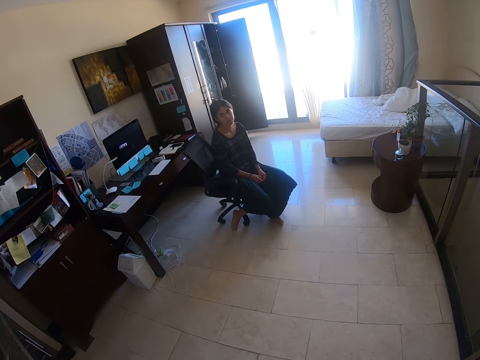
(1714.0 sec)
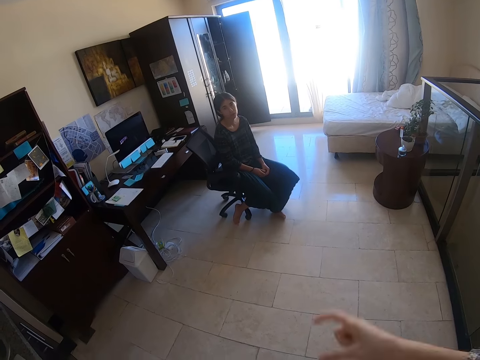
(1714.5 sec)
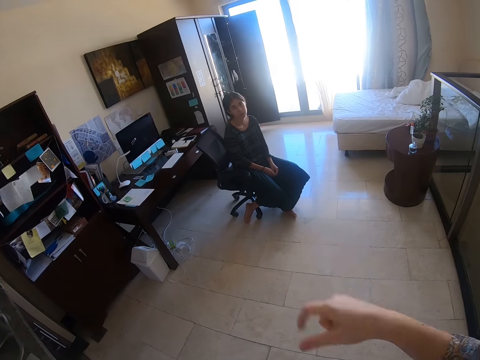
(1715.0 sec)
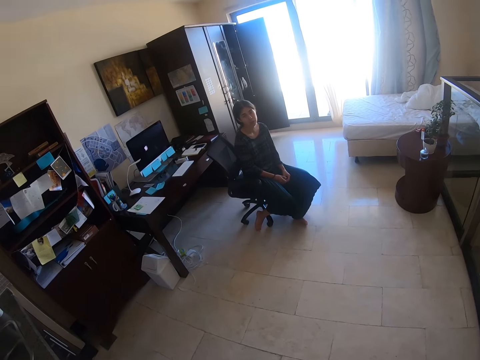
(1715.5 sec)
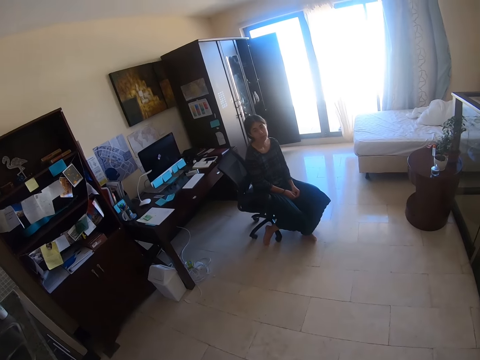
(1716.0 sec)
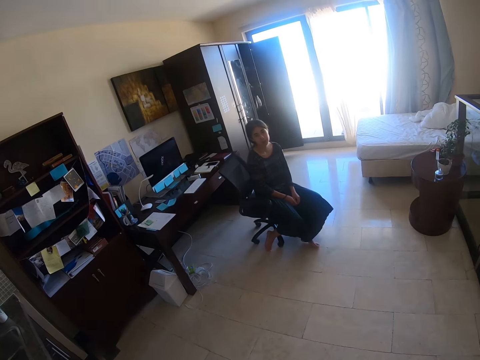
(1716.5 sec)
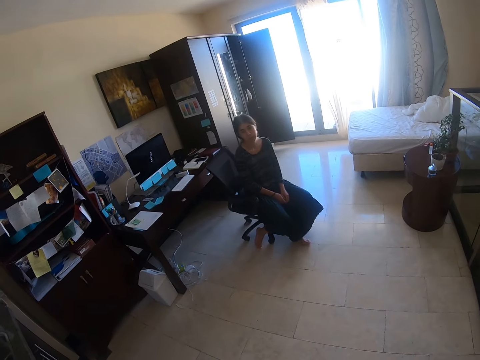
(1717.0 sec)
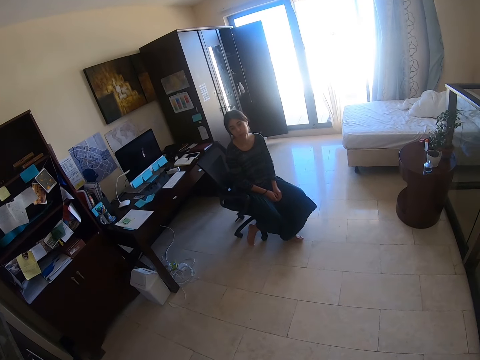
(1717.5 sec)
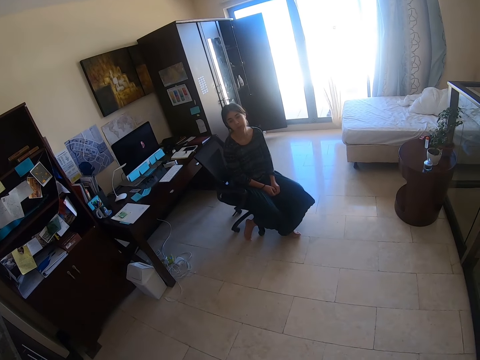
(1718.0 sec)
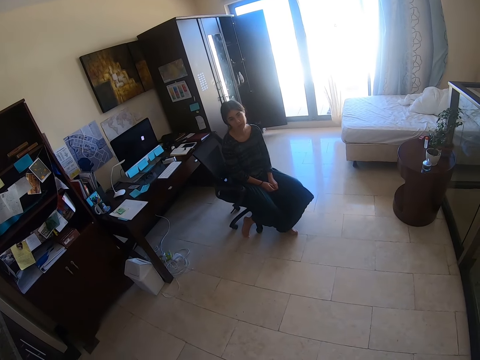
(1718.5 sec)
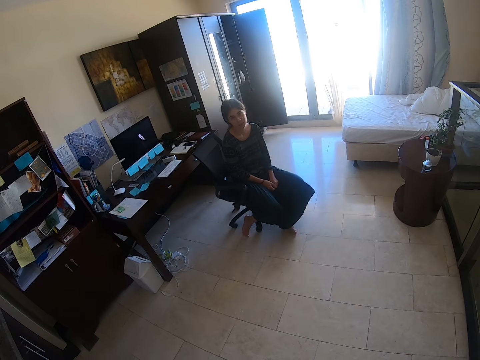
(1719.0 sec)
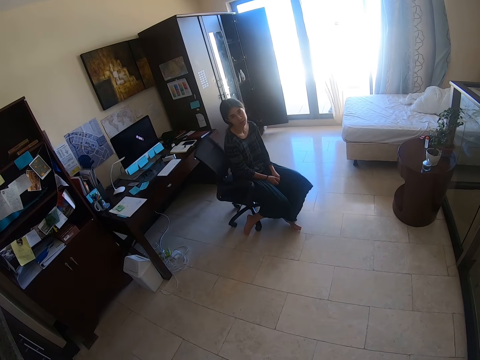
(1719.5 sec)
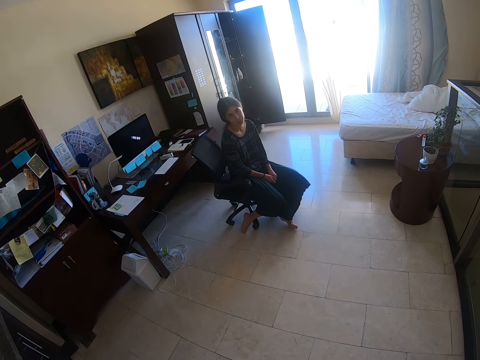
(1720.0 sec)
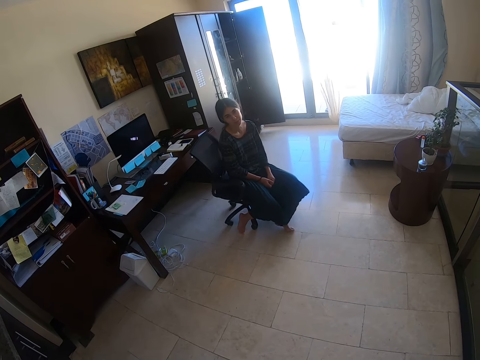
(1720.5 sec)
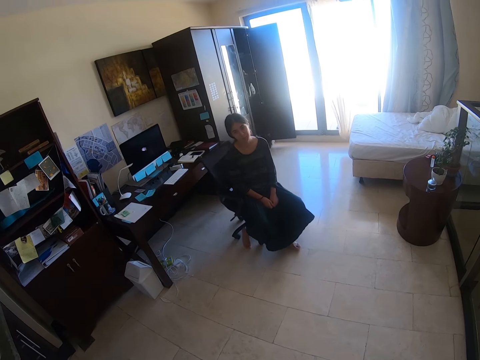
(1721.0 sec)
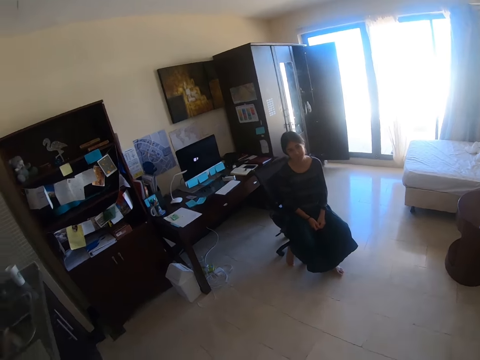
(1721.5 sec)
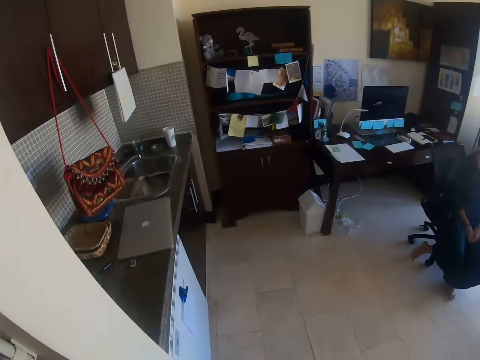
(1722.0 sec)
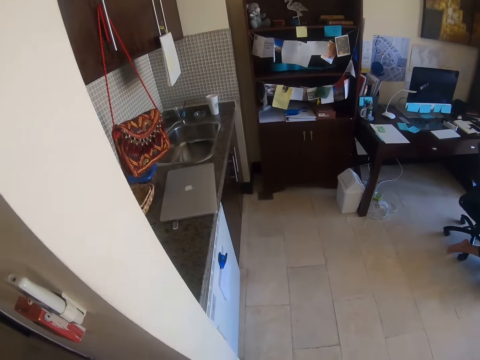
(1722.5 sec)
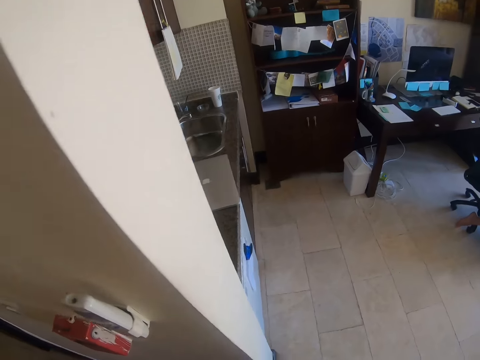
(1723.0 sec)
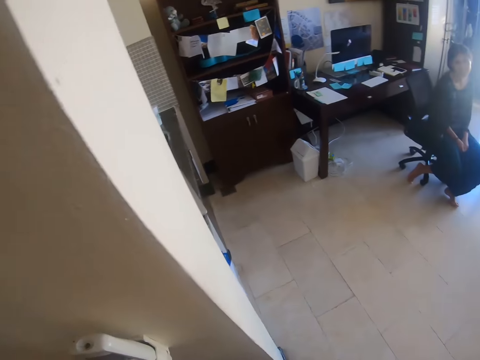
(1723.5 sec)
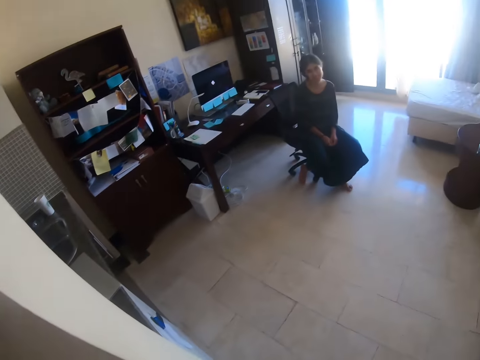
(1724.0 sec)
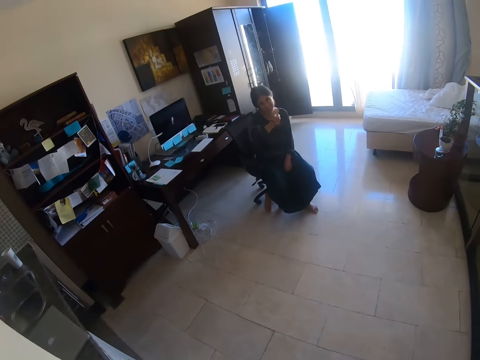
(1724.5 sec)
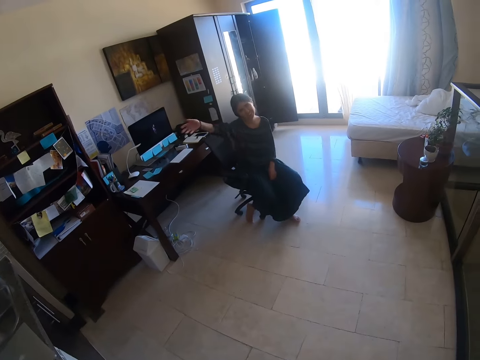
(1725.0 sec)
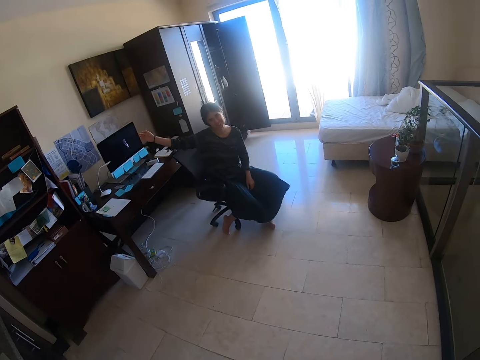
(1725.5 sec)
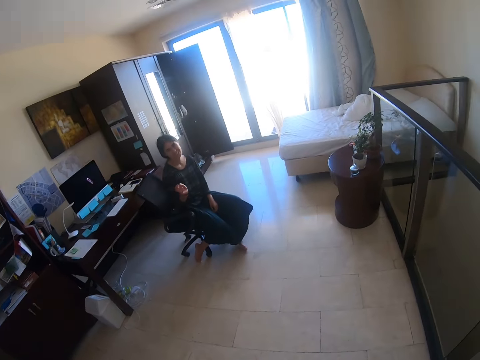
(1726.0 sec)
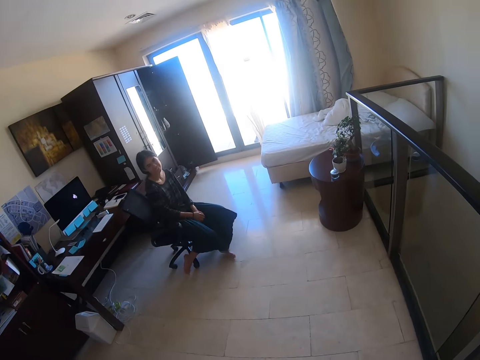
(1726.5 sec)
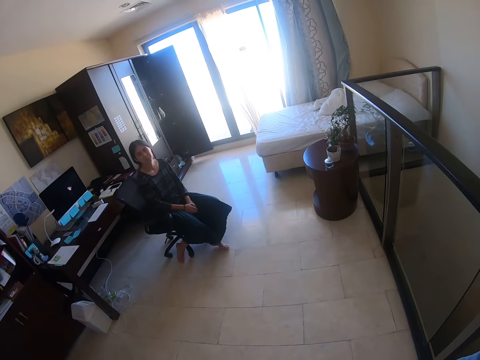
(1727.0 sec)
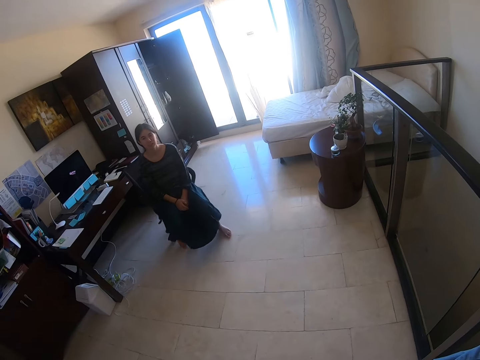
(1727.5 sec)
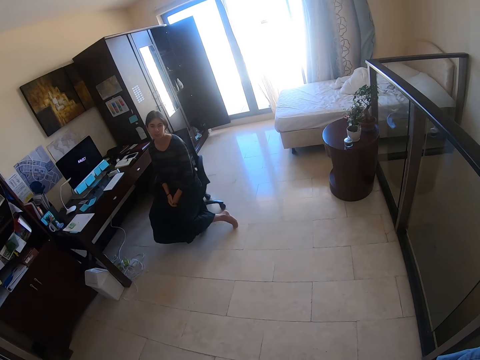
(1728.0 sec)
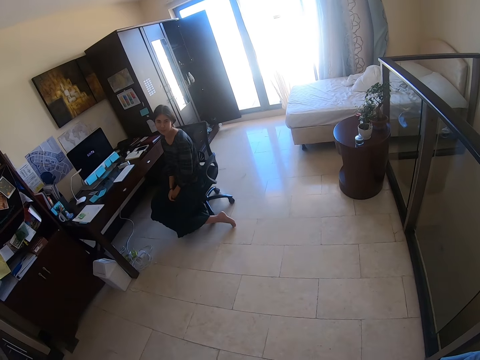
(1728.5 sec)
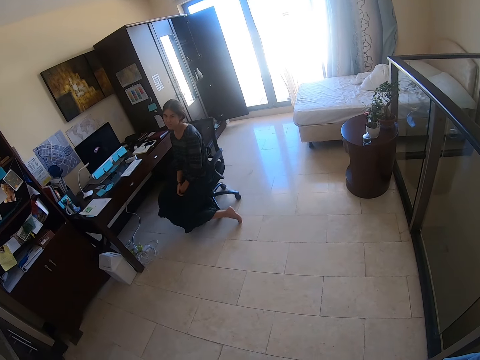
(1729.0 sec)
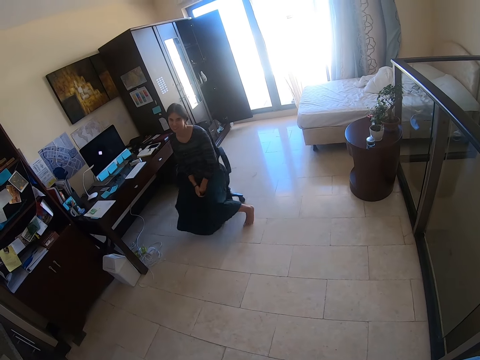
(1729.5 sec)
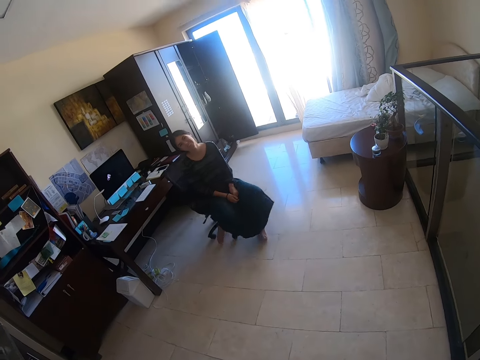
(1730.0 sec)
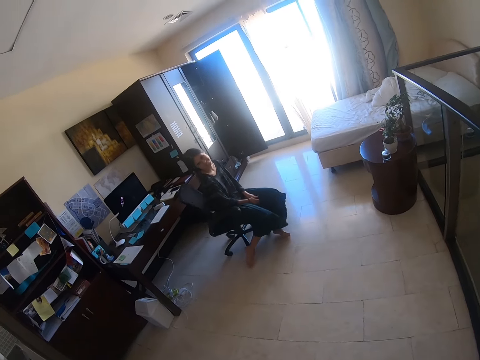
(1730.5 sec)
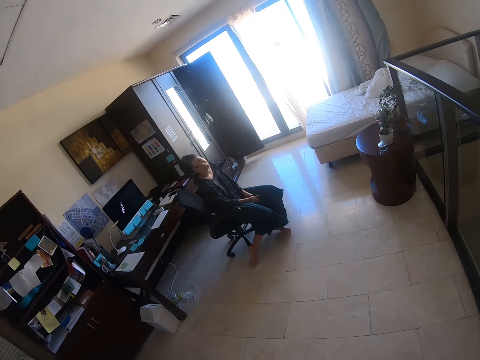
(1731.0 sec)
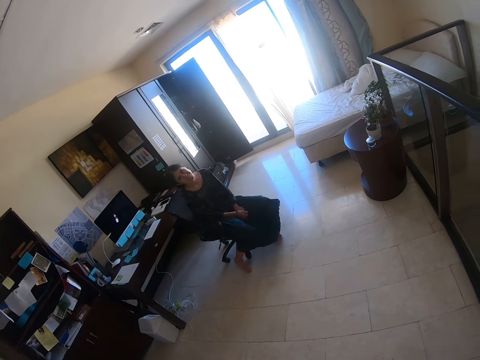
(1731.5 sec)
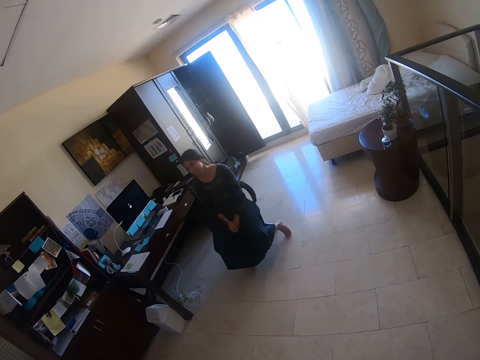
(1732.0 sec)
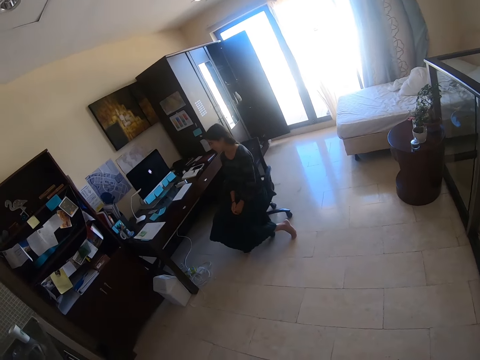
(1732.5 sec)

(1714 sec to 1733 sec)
The camera wearer raises the right hand. They interact with a person. They turn around. The person raises her right hand. The camera wearer interacts with the person. The person swings with a chair.

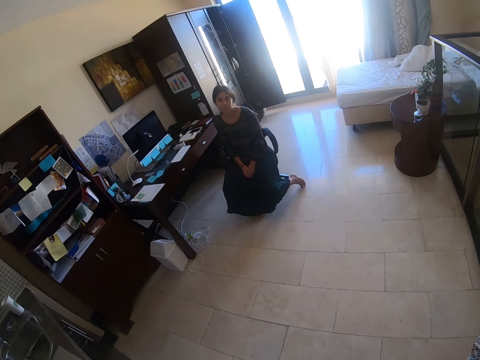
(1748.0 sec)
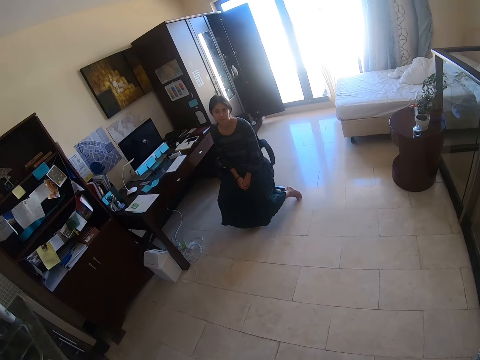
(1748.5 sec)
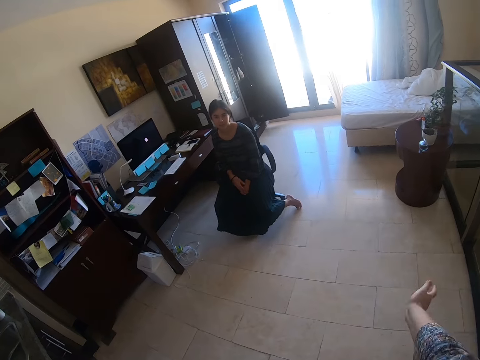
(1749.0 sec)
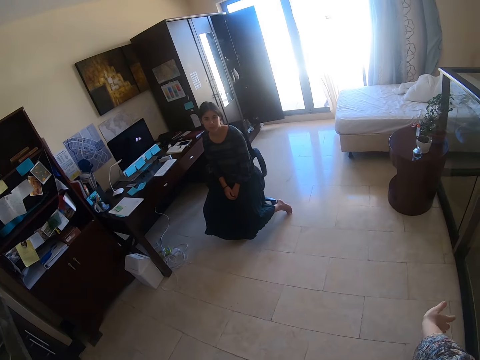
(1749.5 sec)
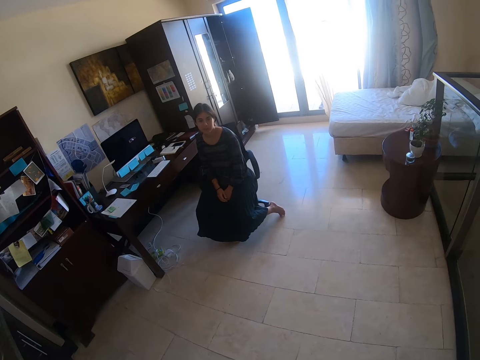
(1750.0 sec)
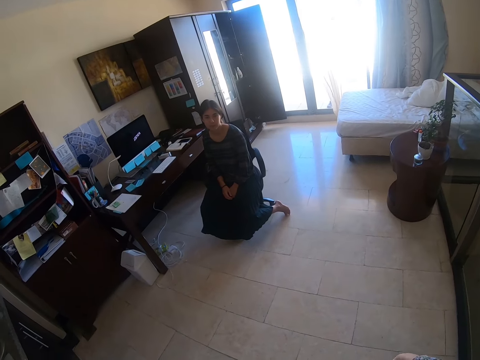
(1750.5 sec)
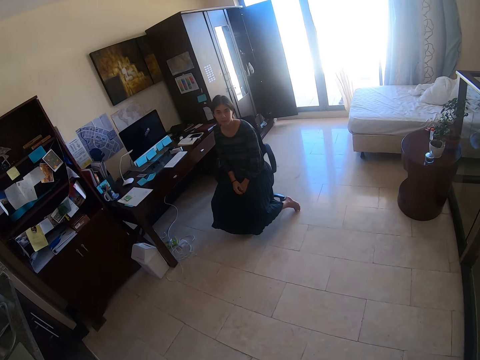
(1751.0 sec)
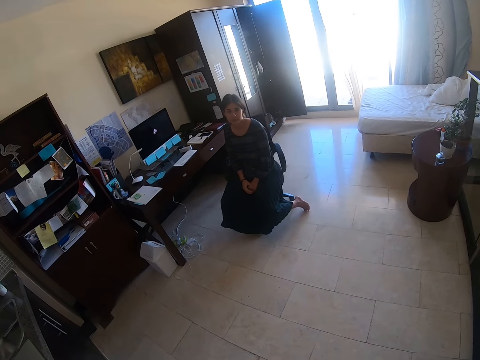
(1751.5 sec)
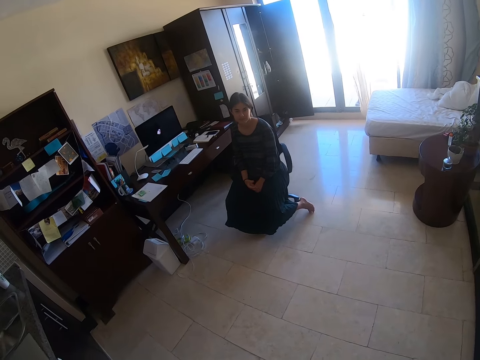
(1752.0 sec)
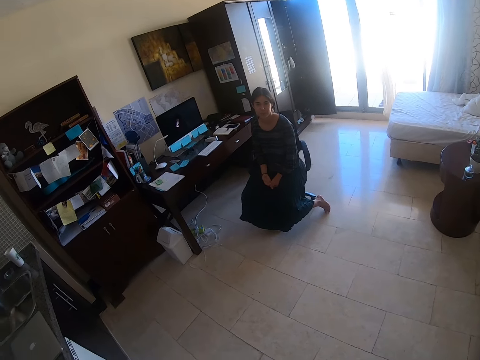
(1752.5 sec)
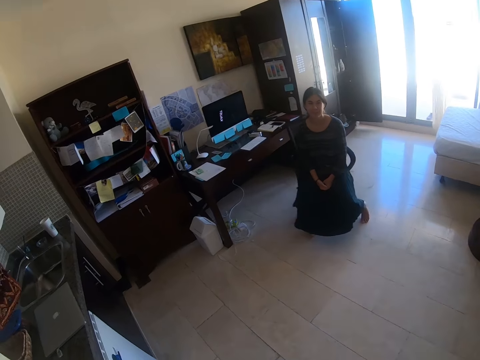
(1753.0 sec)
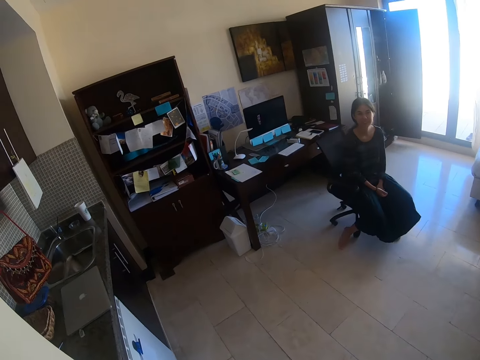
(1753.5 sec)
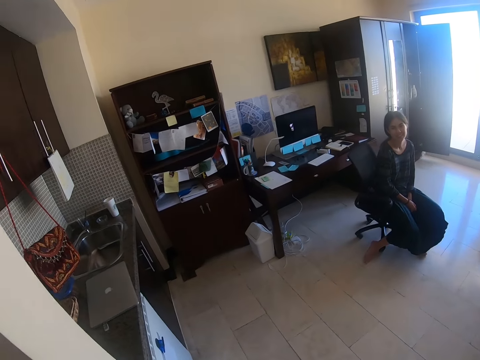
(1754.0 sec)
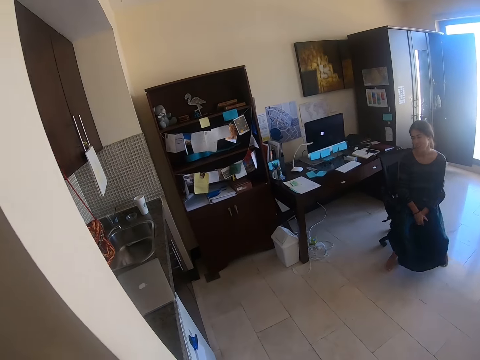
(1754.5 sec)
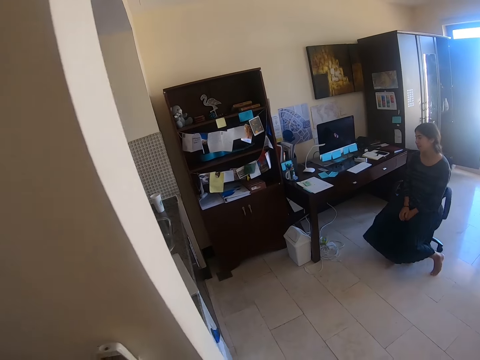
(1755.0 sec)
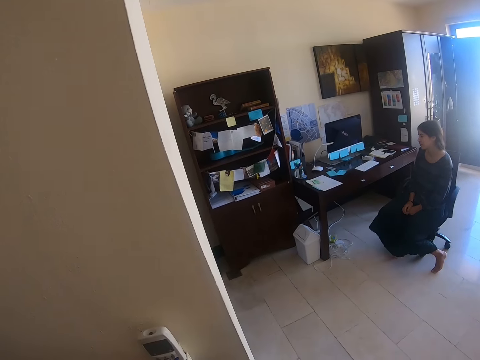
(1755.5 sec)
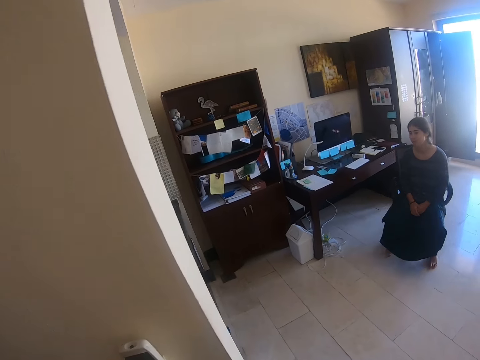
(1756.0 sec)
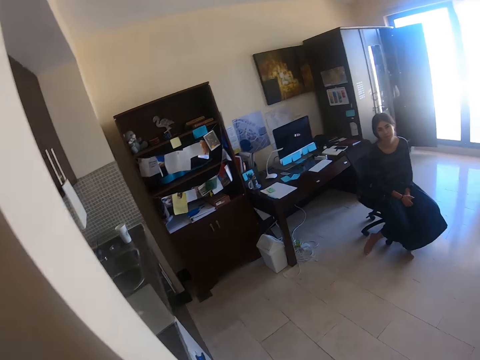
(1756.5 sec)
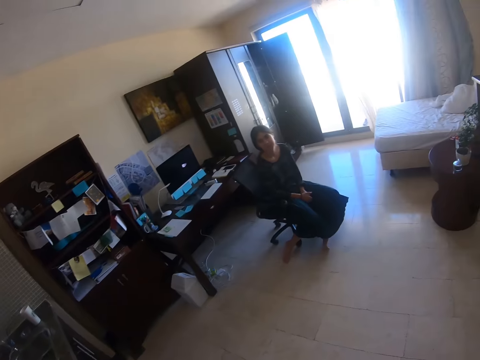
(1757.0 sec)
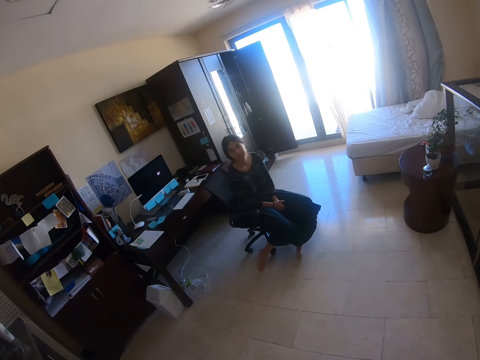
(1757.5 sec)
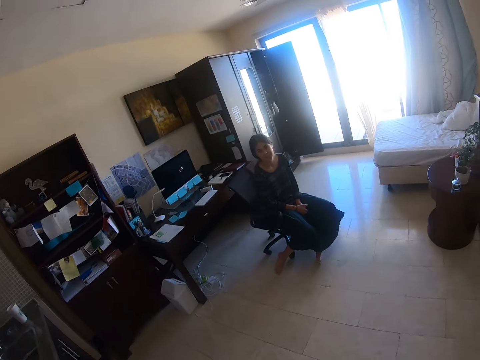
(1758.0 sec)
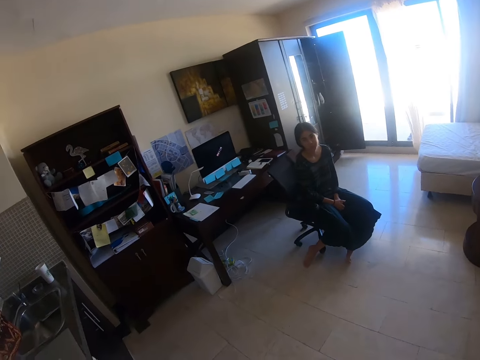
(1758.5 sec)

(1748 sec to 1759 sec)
The camera wearer raises the right hand. They interact with a person. They turn around. They interact with the person.
